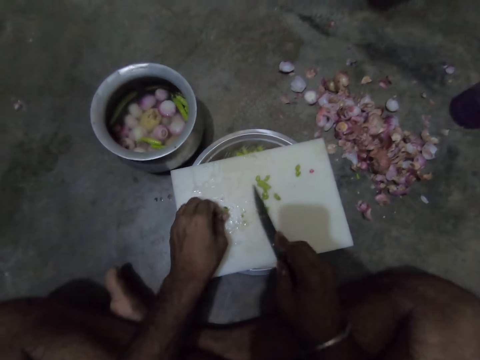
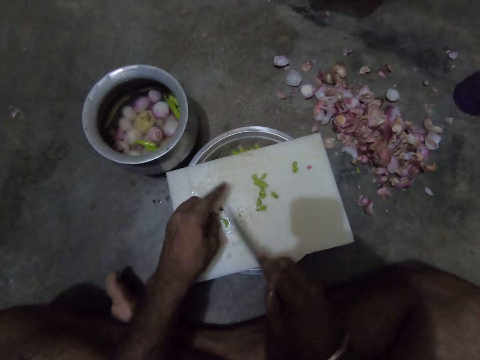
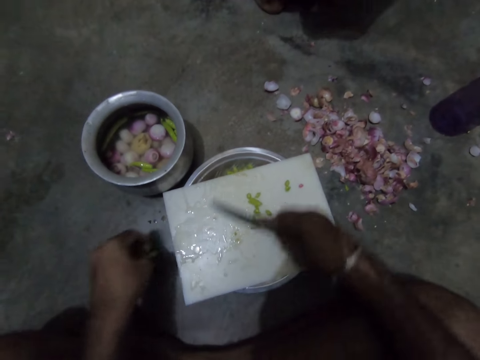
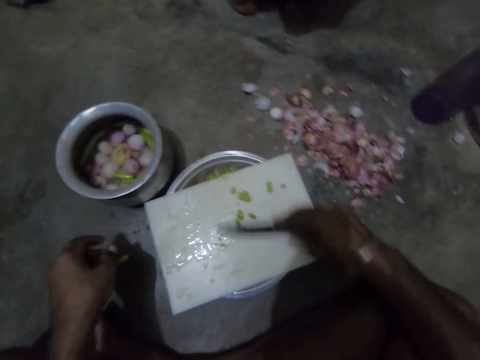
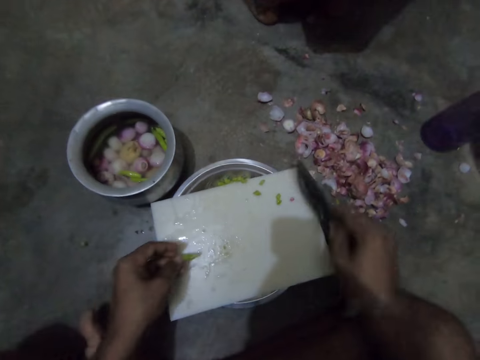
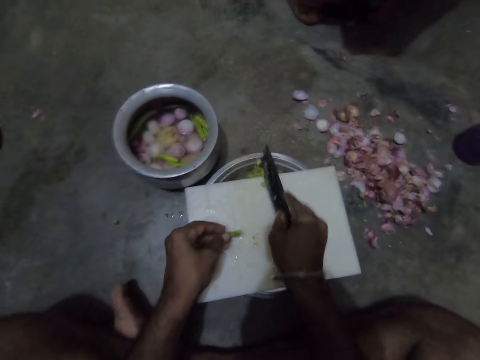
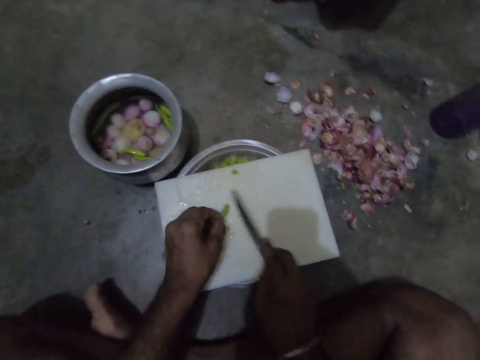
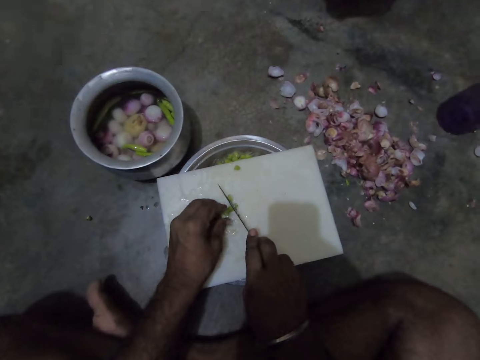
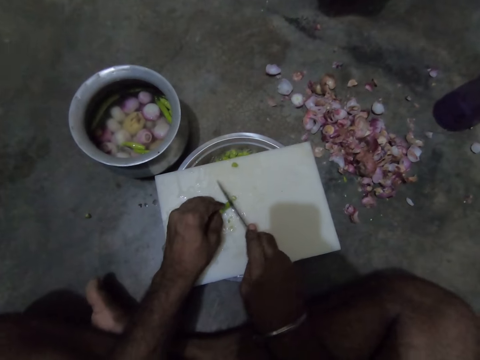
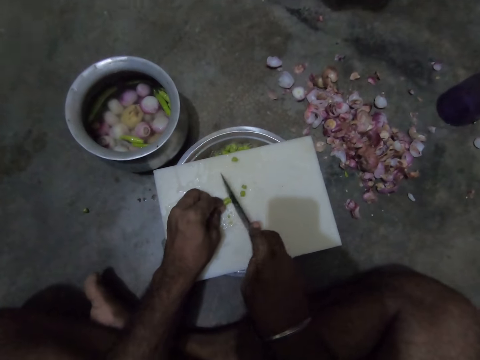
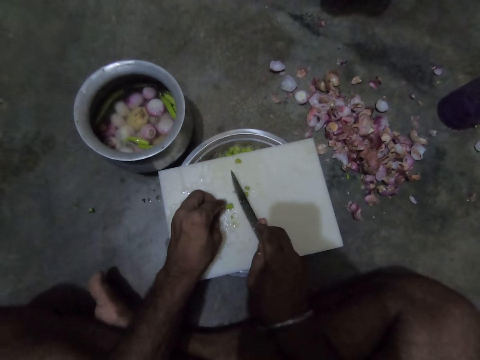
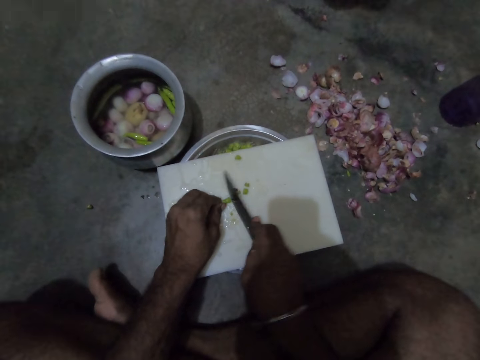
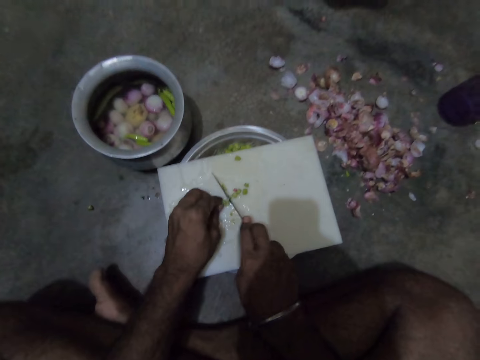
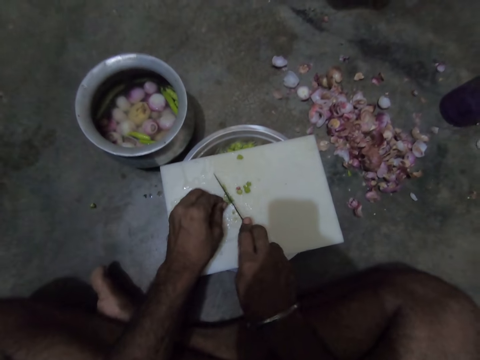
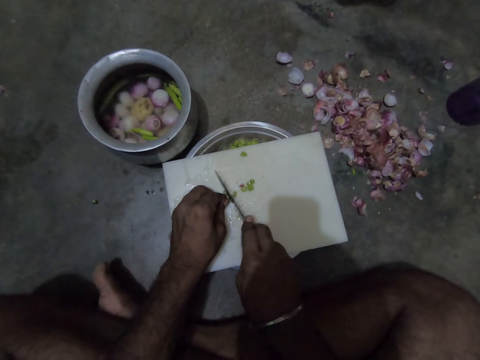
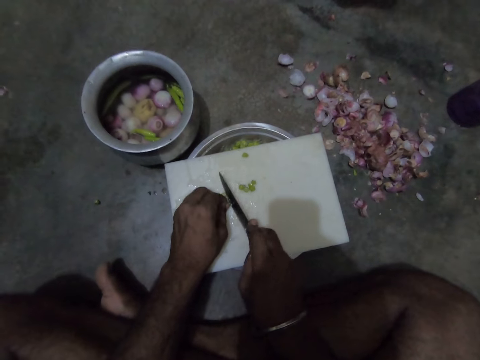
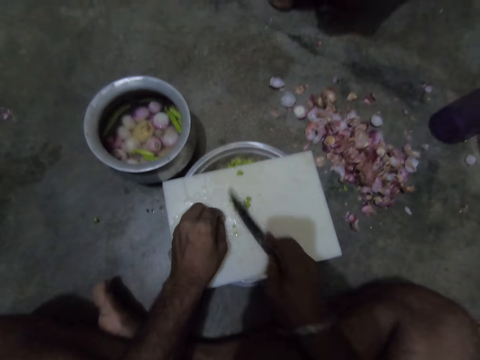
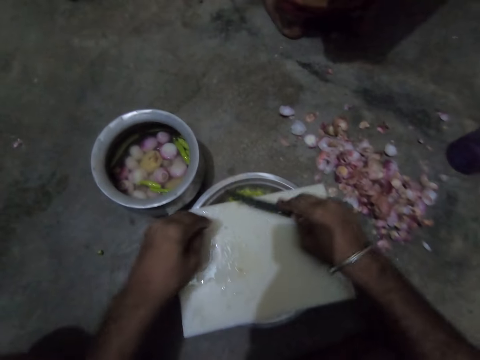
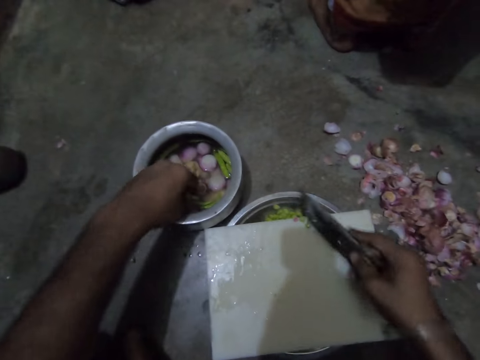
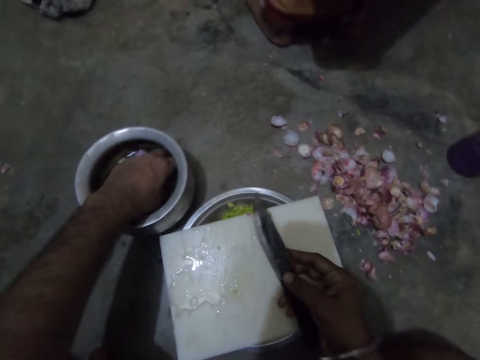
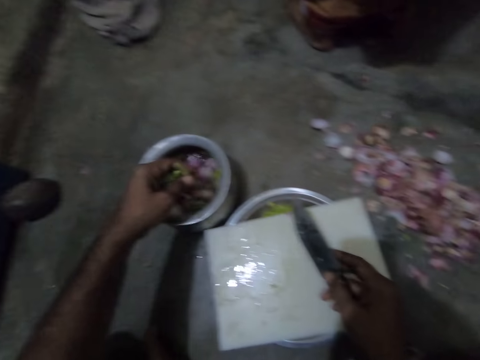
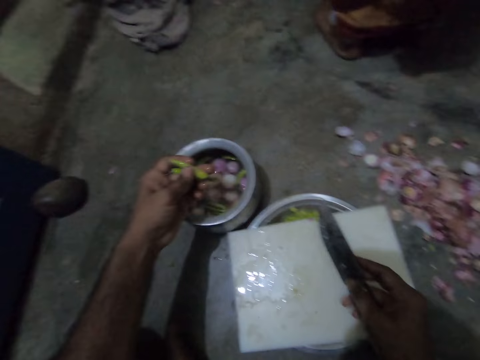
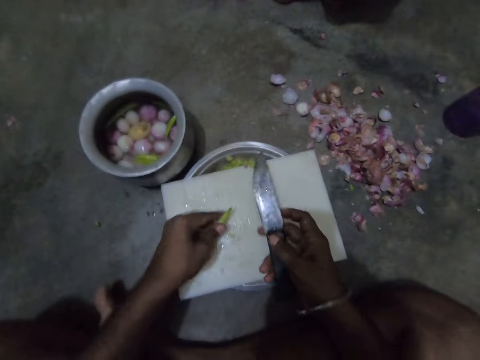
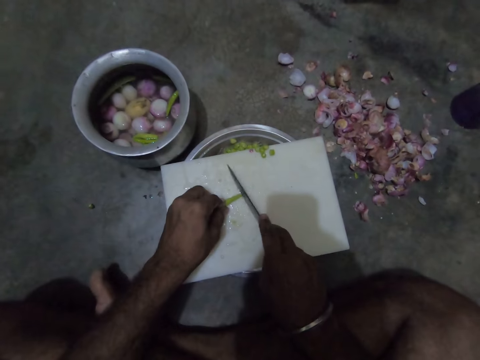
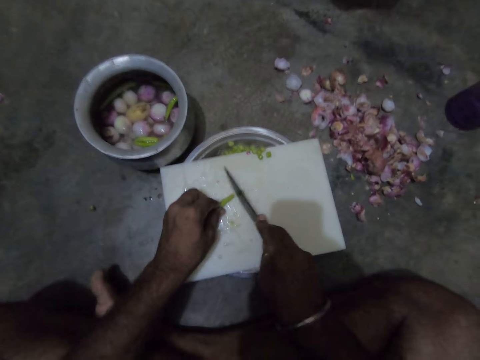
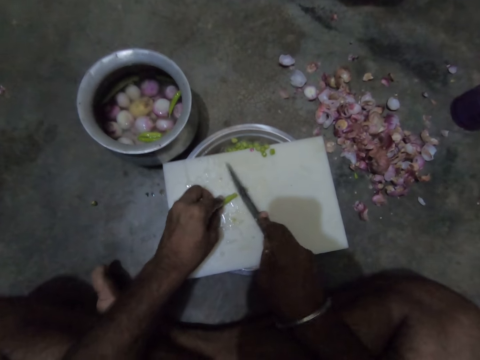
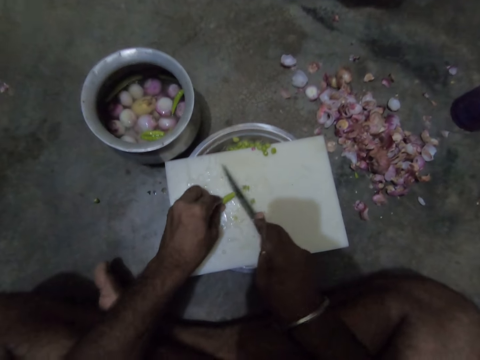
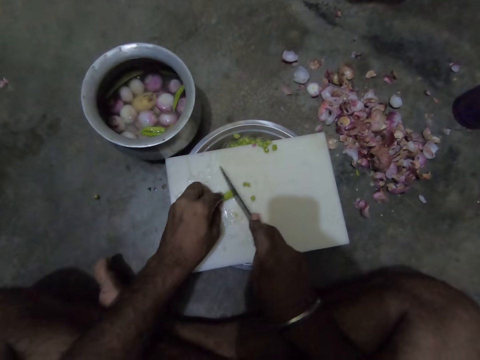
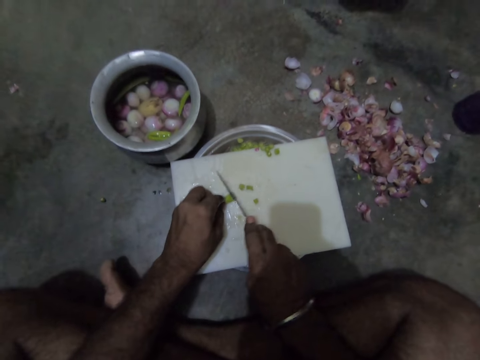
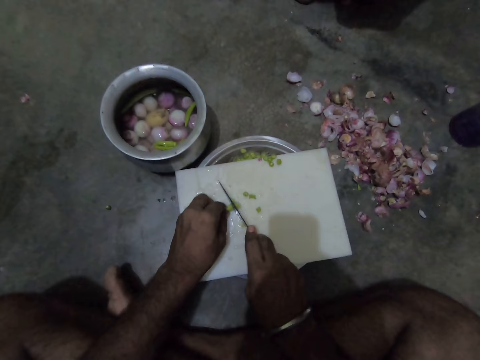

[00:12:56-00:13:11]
The camera wearer pushes the chopped pepper from the tray into the steel bowl with a knife. He chops the pepper on the tray with the knife in his right hand. He pushes the chopped pepper from the tray into the steel bowl with the knife. He picks pieces of pepper from the bowl of pepper with his left hand. He chops the pepper on the tray with the knife in his right hand.

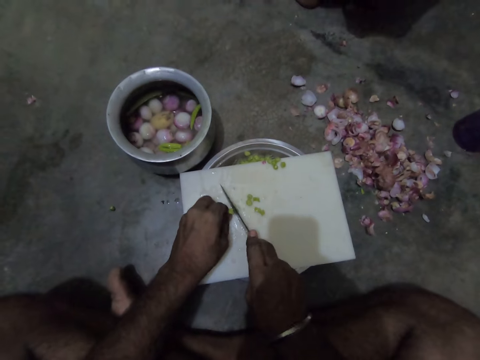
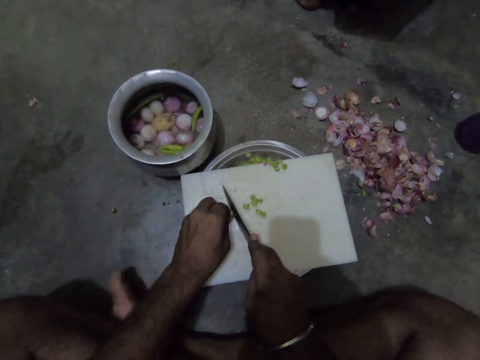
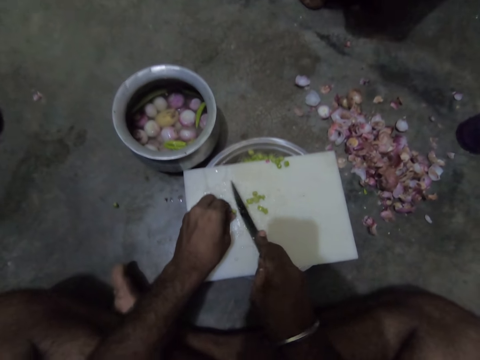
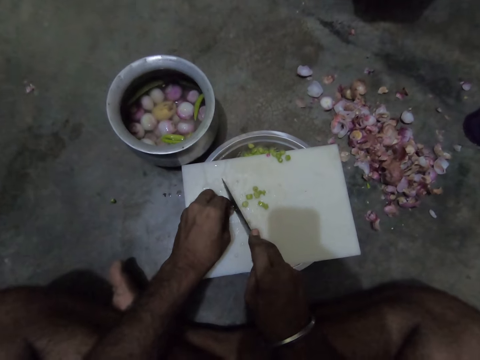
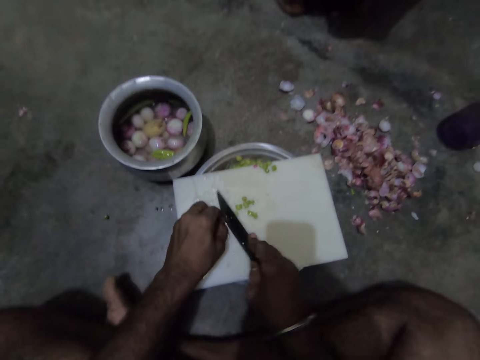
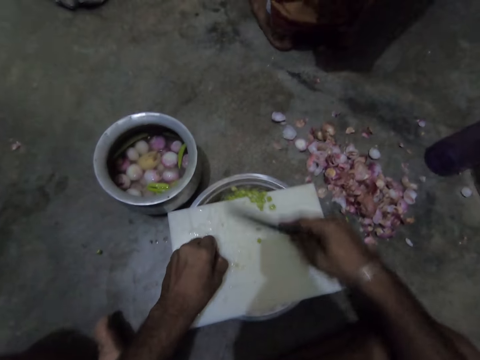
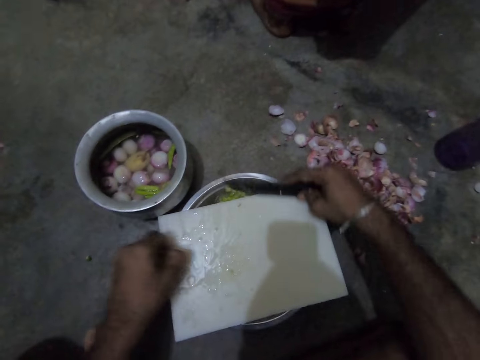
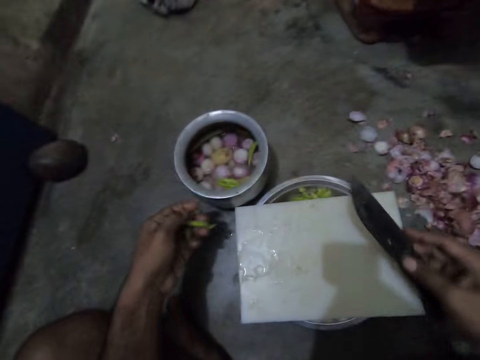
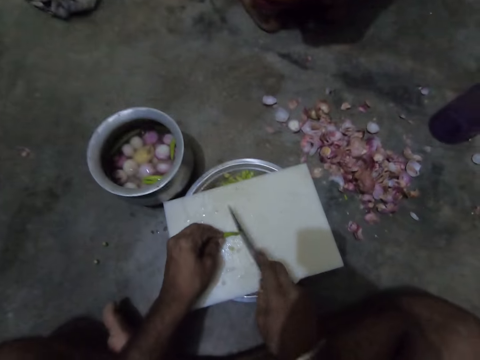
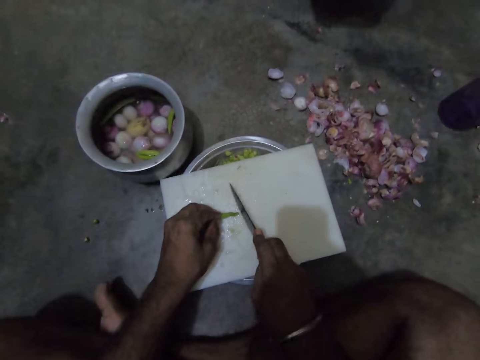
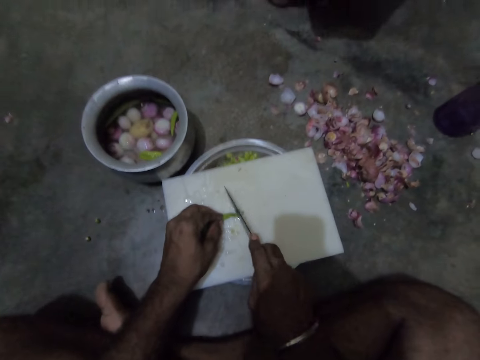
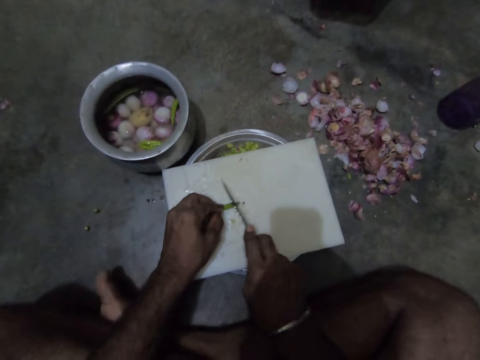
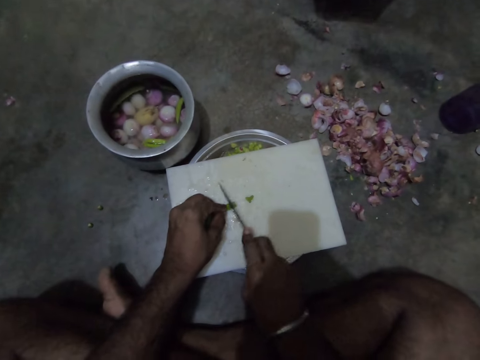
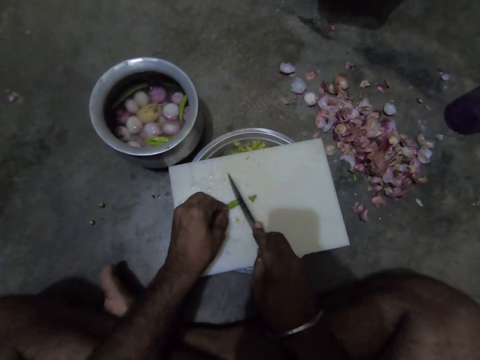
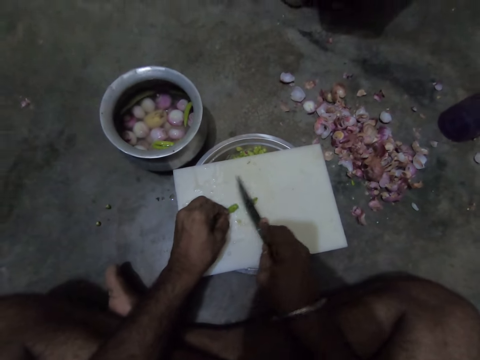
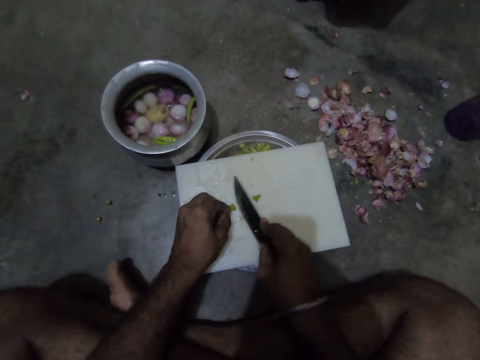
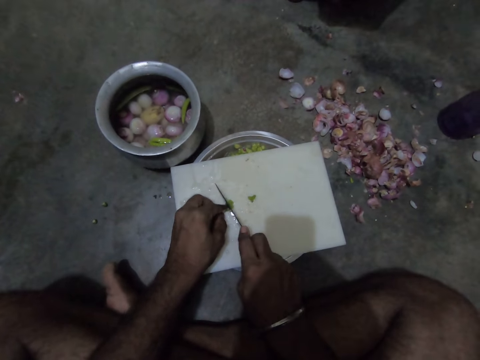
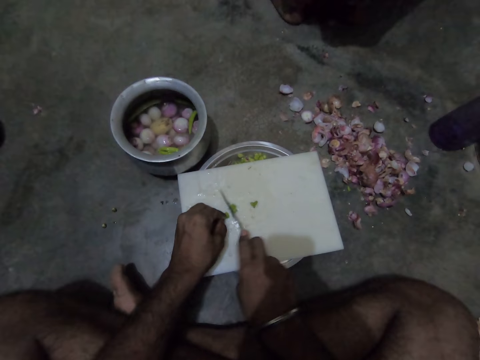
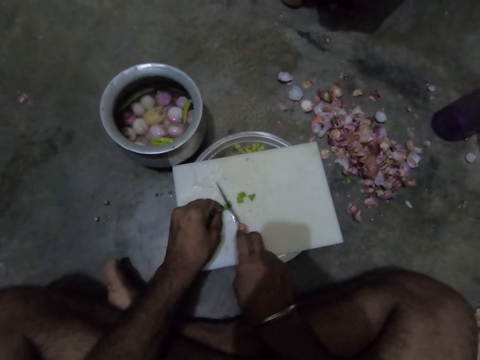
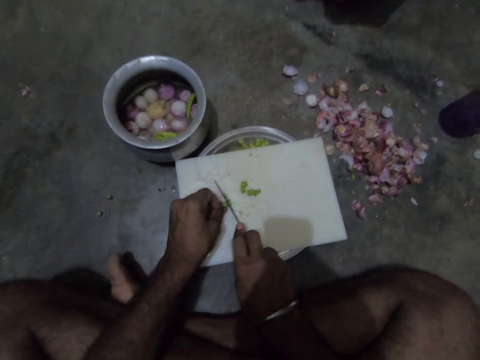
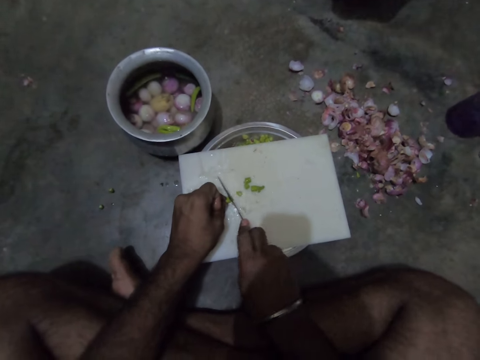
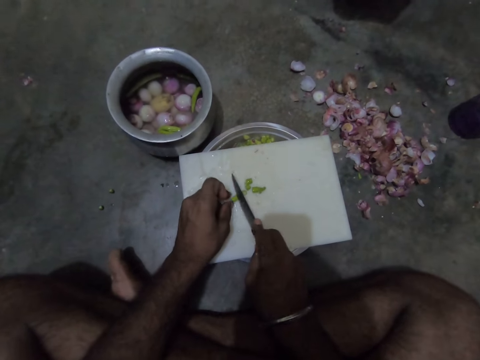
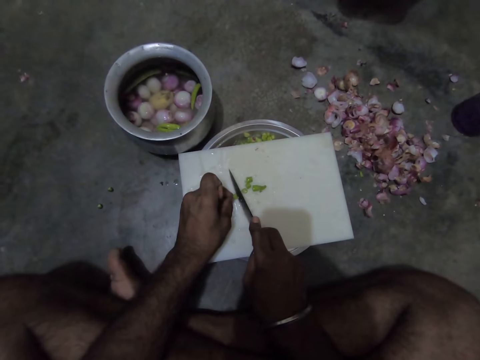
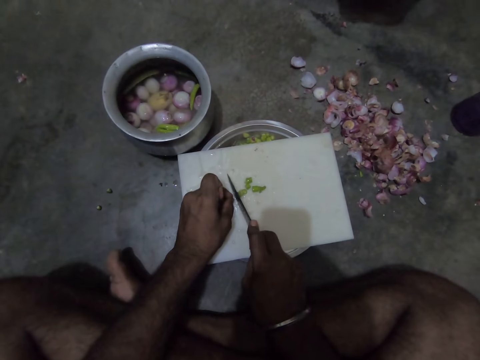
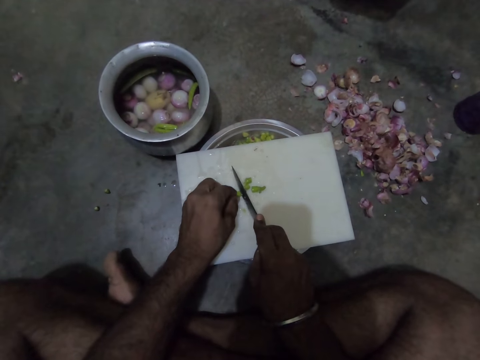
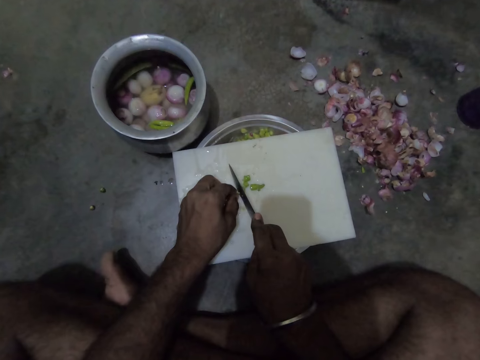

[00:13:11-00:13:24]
The camera wearer pushes the chopped pepper from the tray into the steel bowl with a knife. He chops the pepper on the tray with the knife in his right hand.
